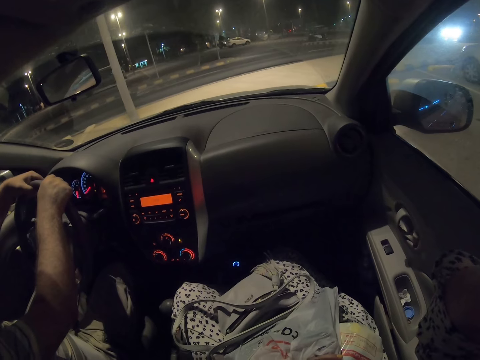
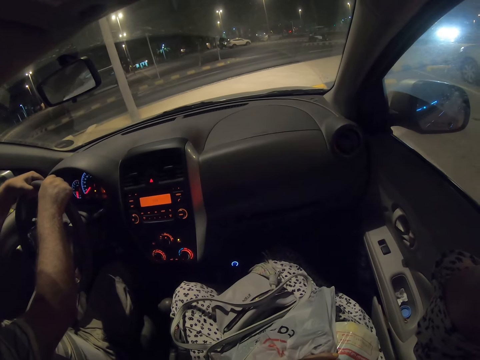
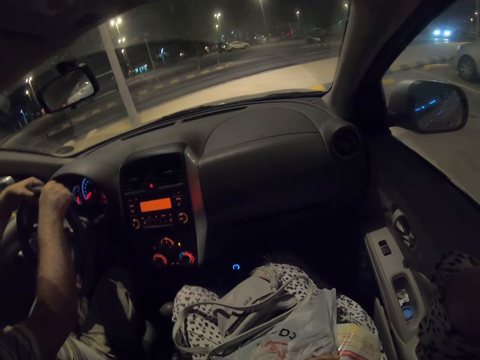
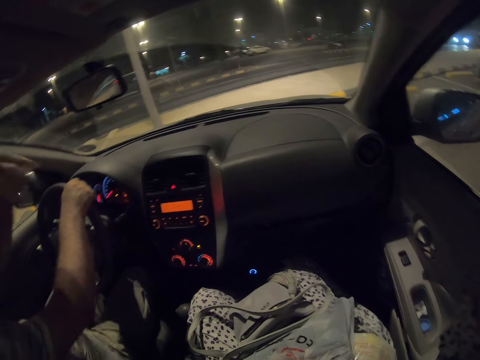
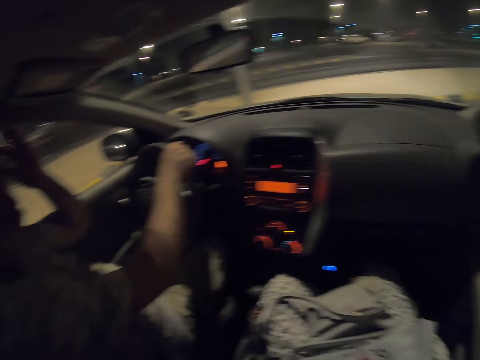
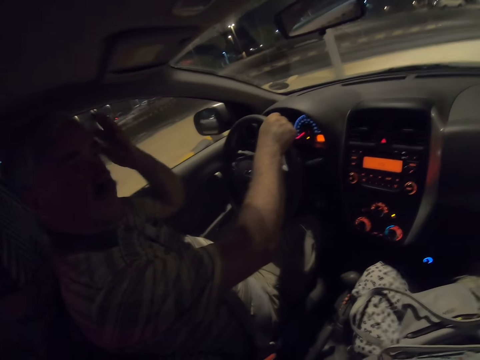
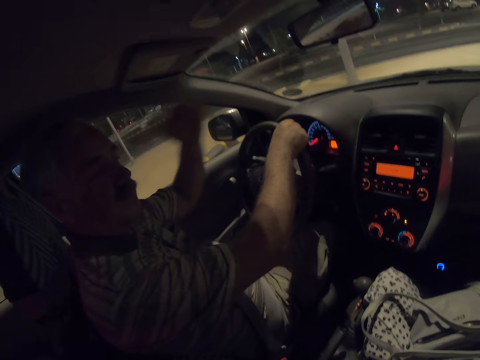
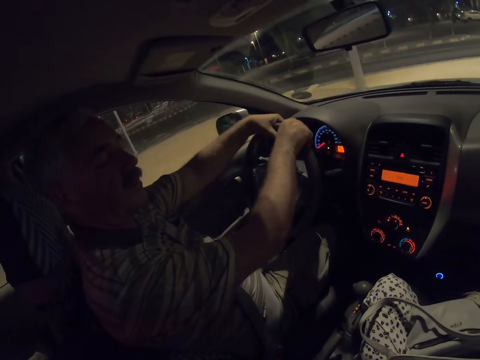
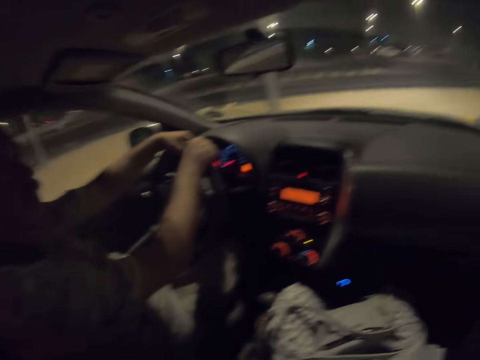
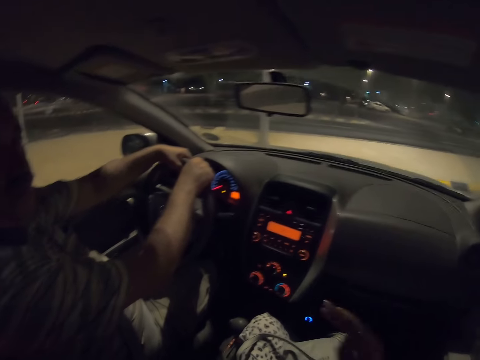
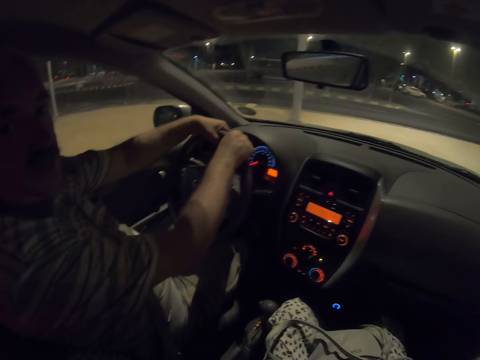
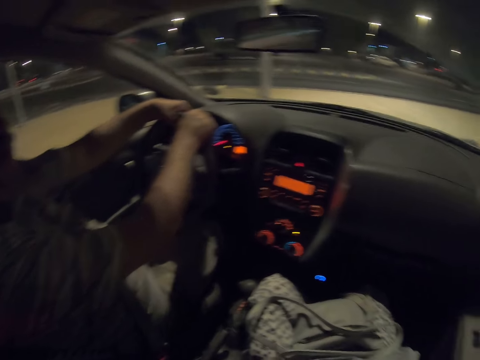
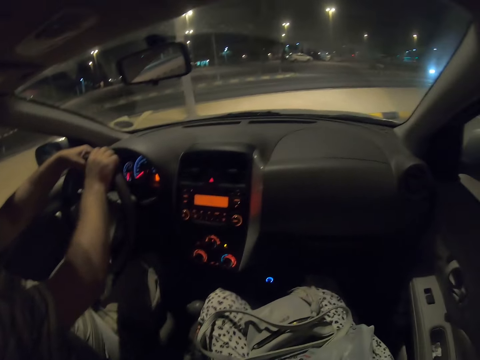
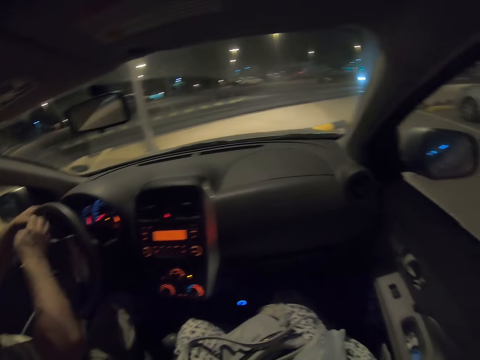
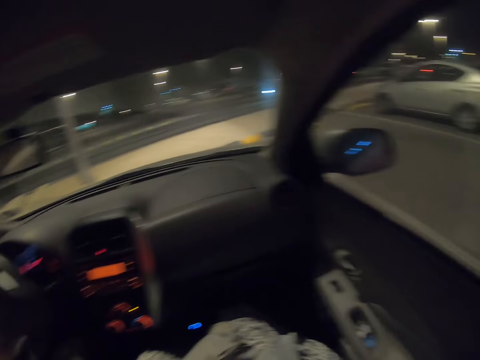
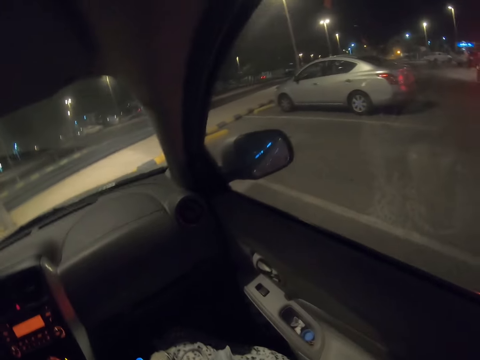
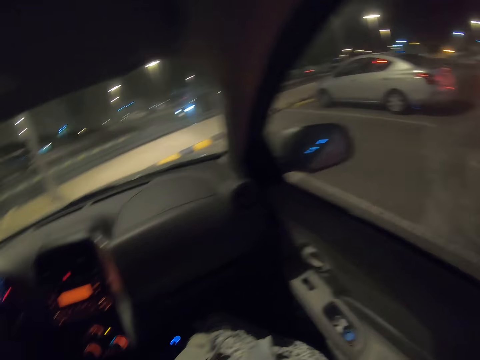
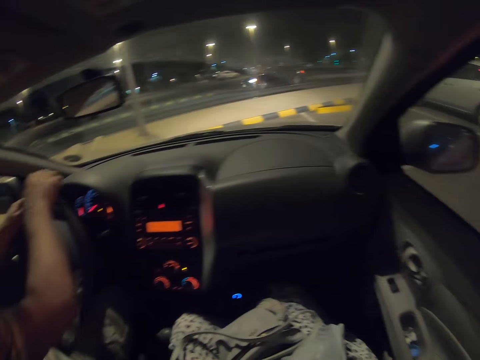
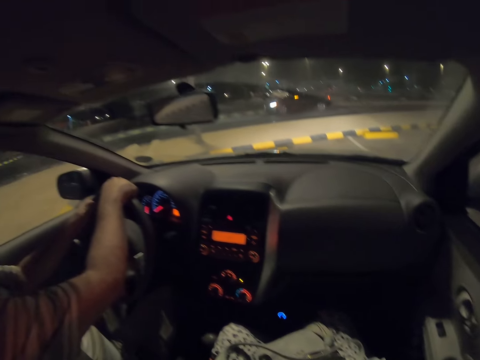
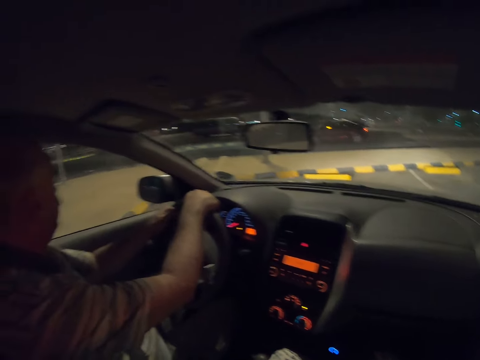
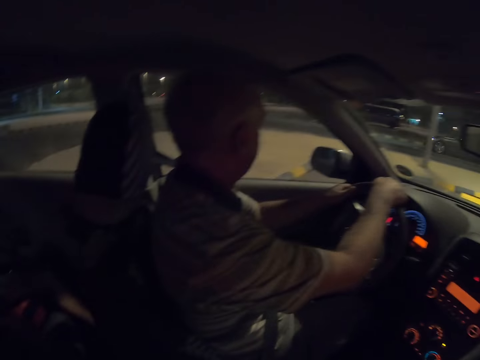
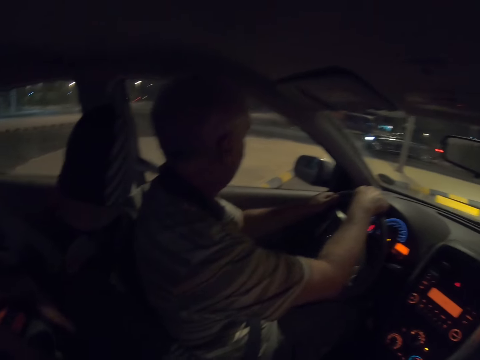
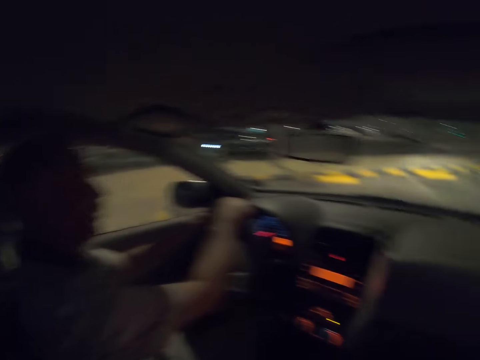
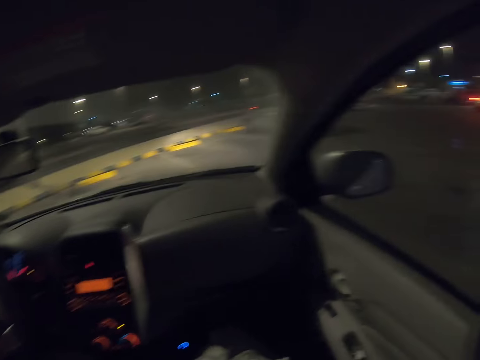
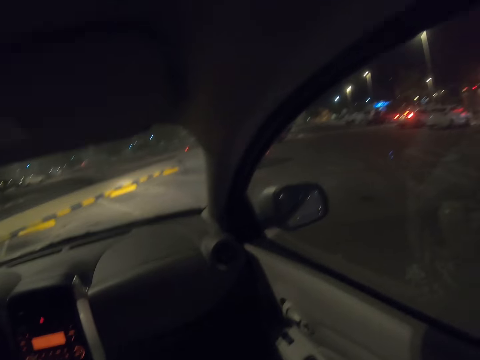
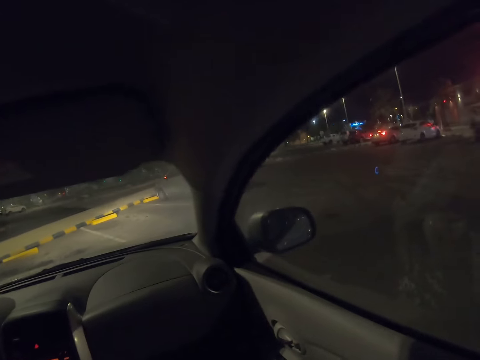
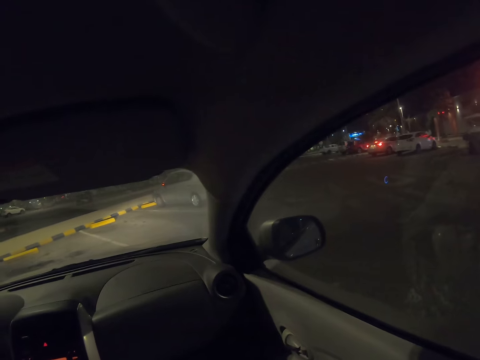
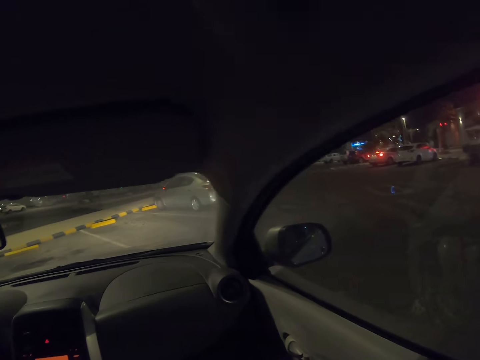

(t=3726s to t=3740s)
A man is scratching his head. The man drives the car.

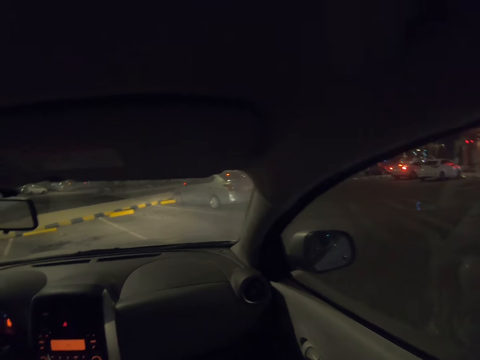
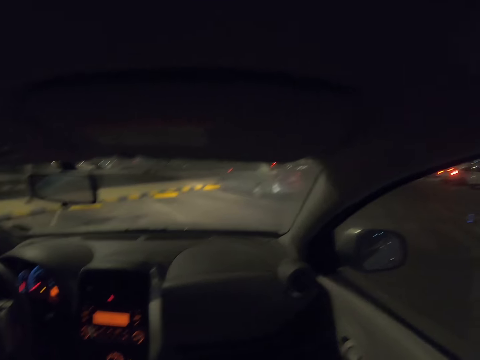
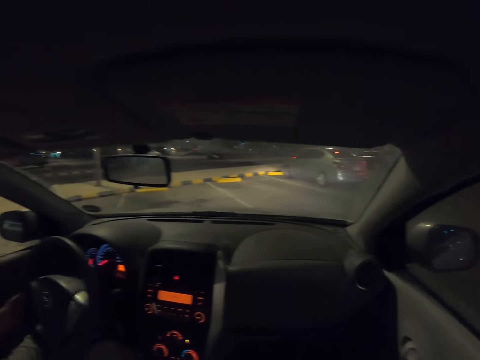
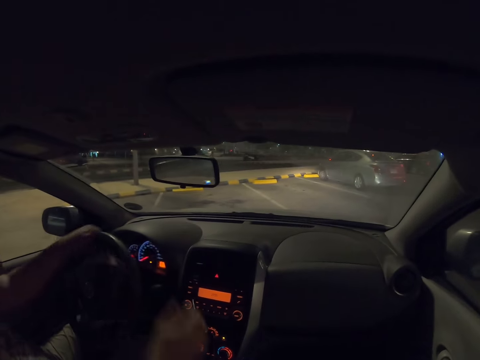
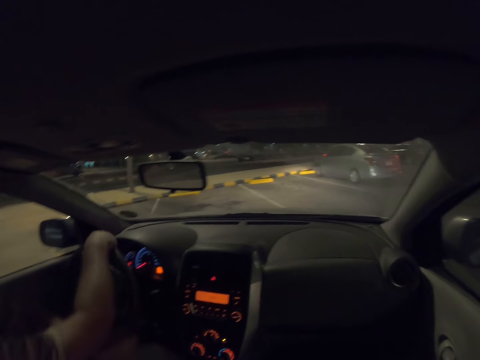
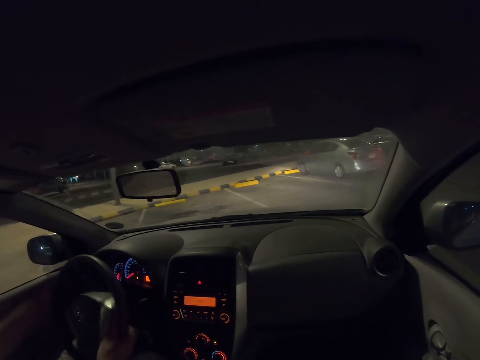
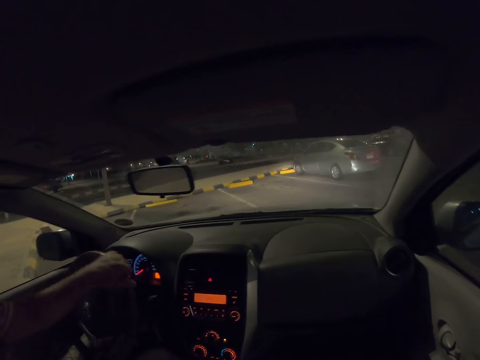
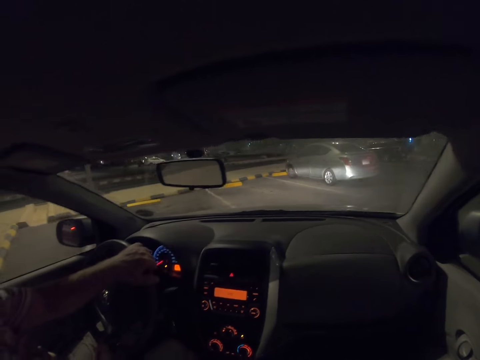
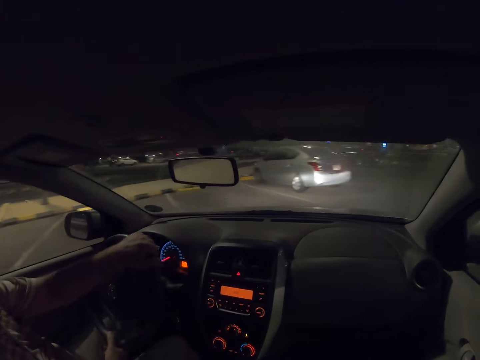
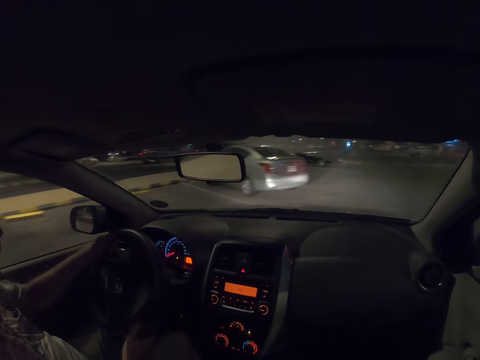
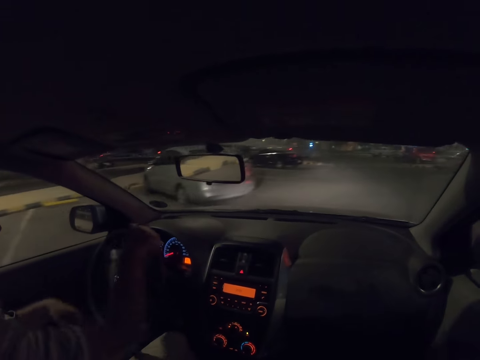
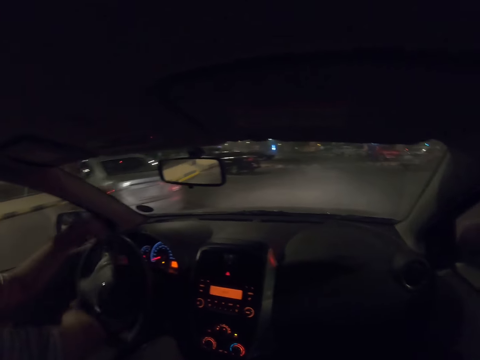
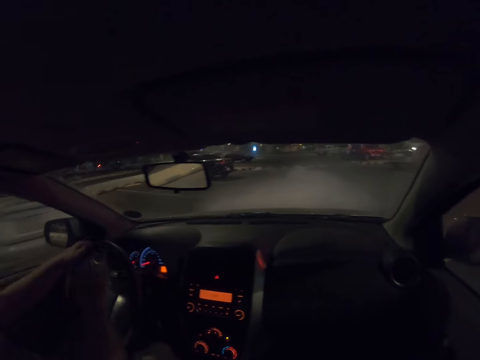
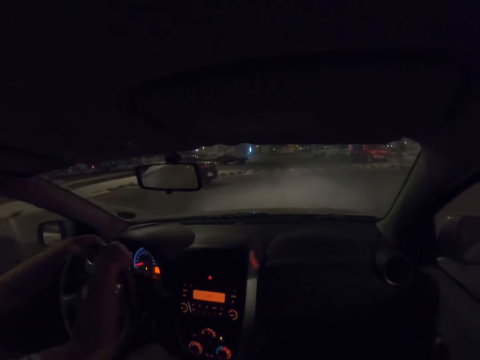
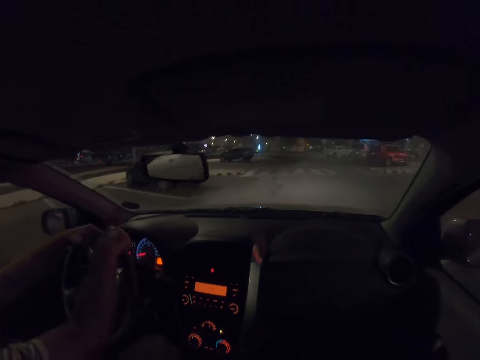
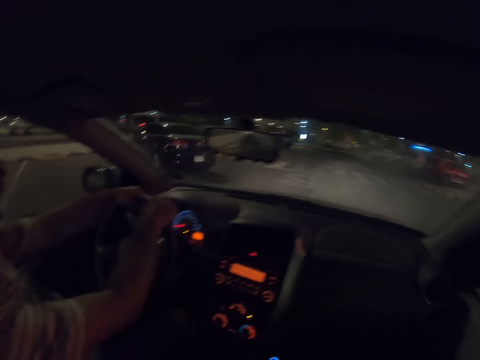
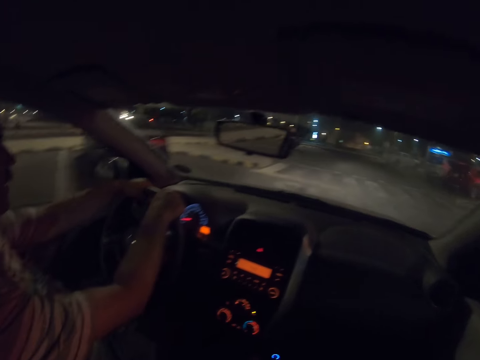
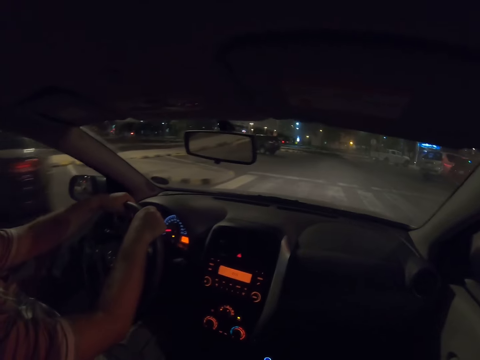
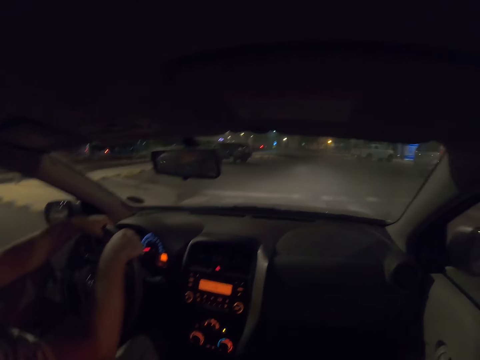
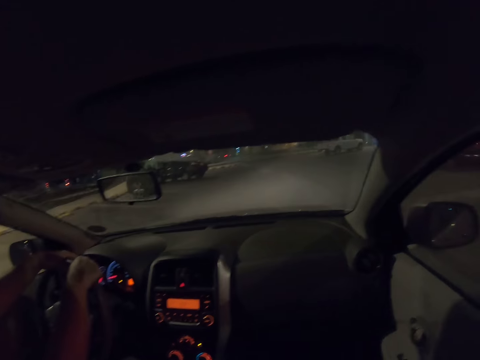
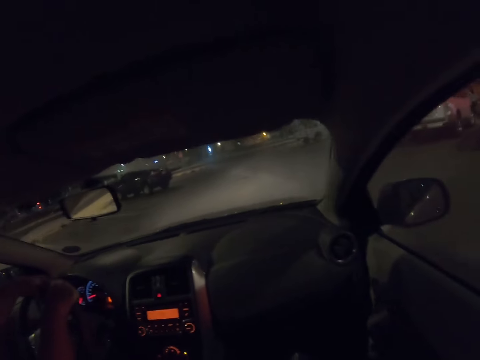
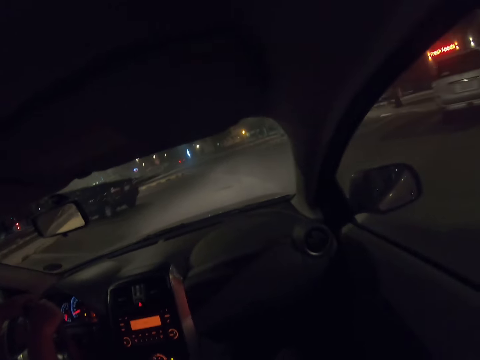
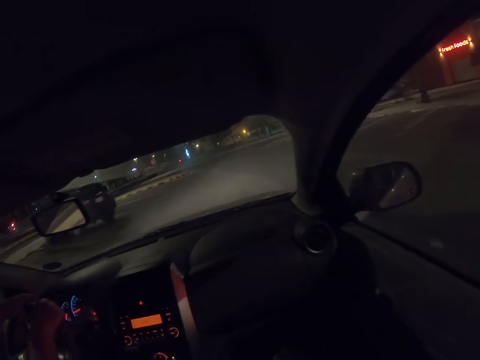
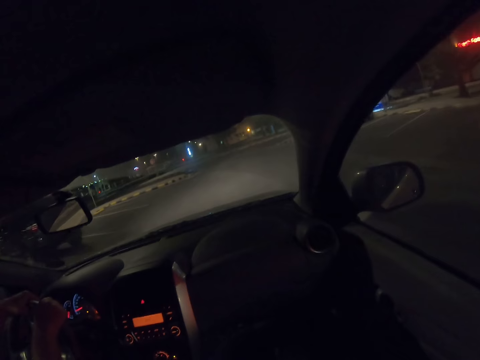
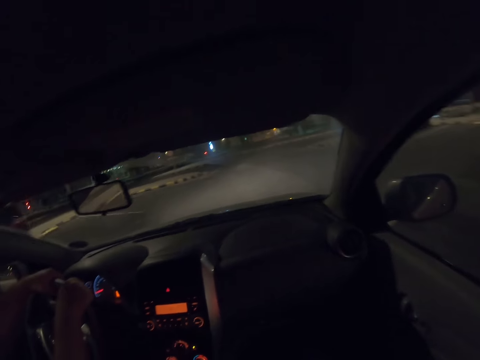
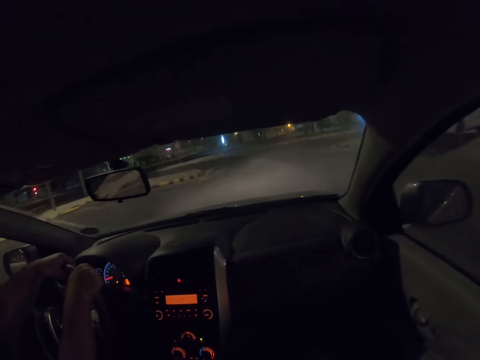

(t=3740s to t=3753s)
A man drives out of the parking. The man drives down the street.
